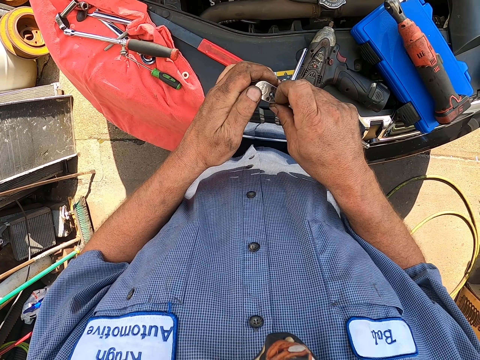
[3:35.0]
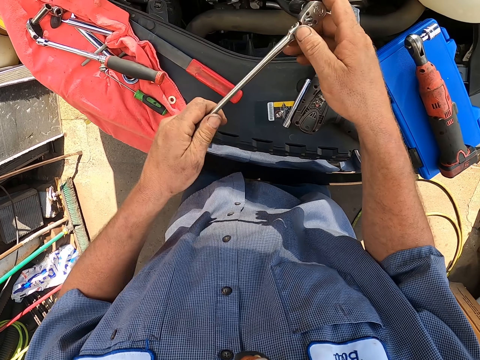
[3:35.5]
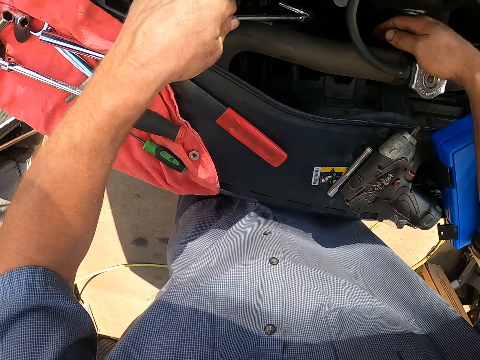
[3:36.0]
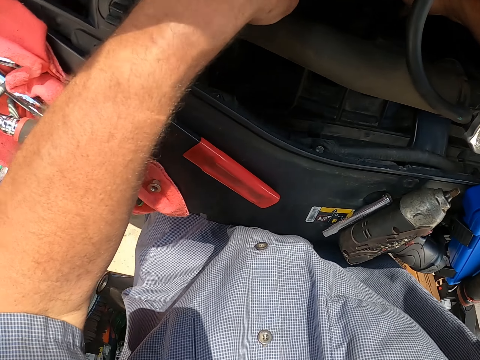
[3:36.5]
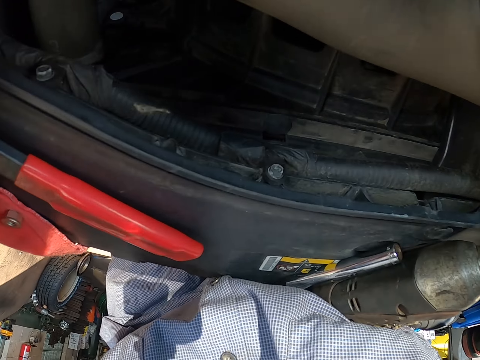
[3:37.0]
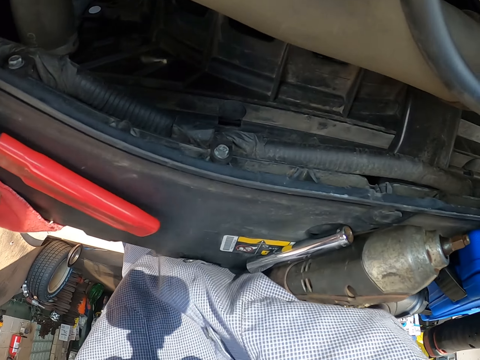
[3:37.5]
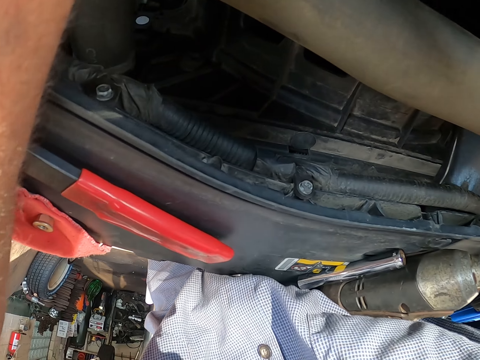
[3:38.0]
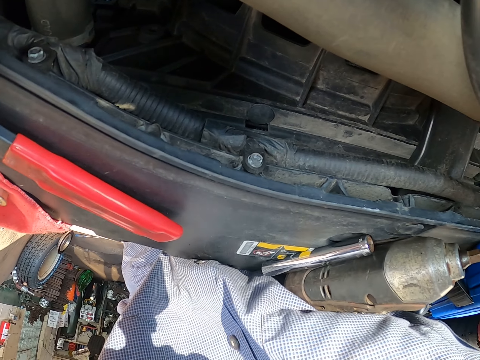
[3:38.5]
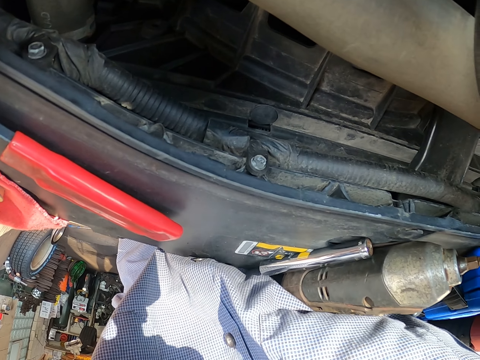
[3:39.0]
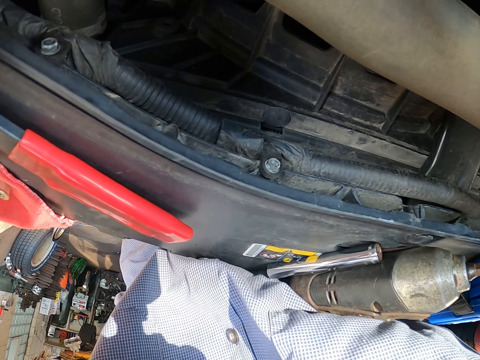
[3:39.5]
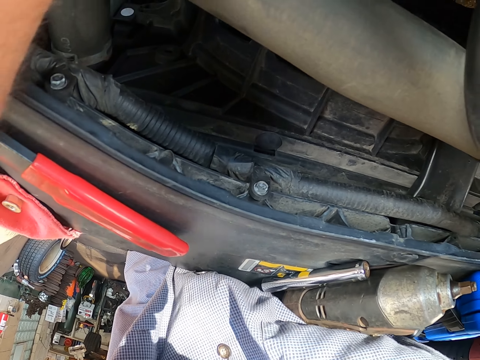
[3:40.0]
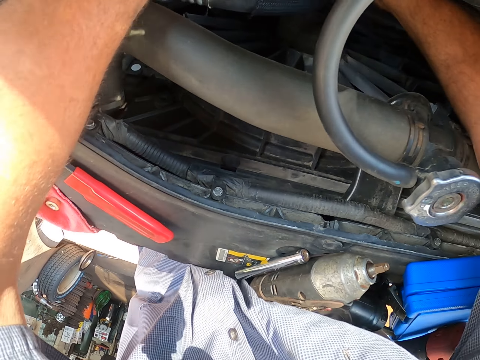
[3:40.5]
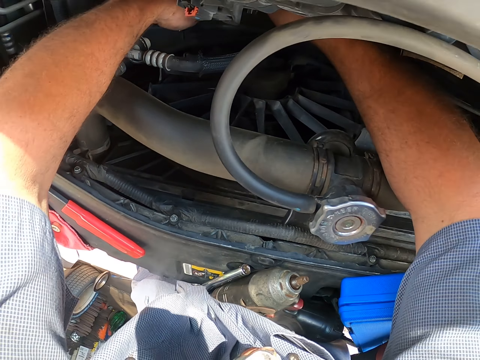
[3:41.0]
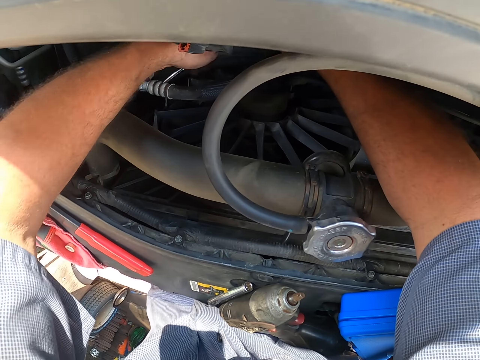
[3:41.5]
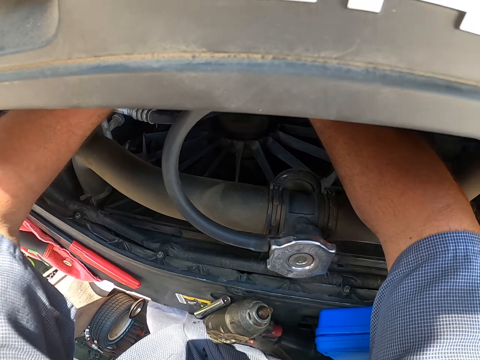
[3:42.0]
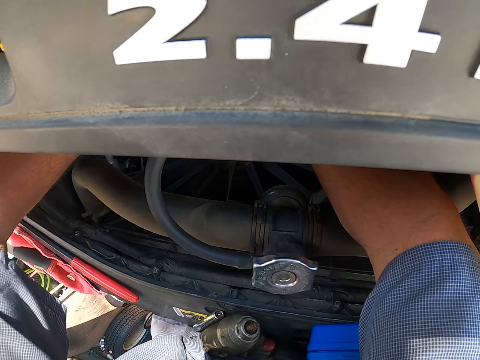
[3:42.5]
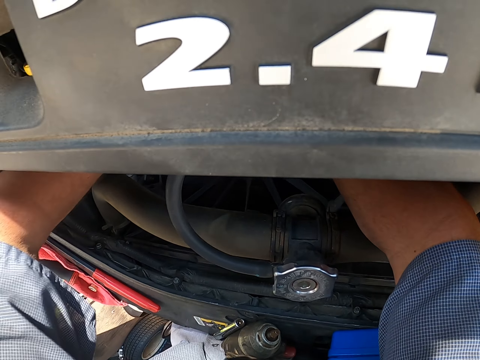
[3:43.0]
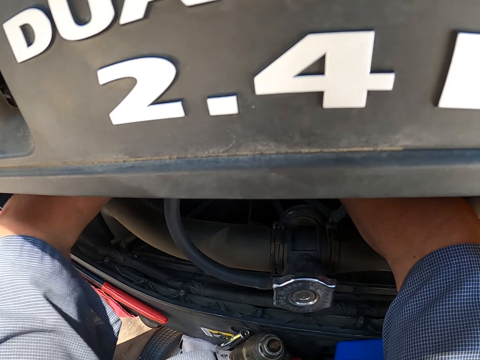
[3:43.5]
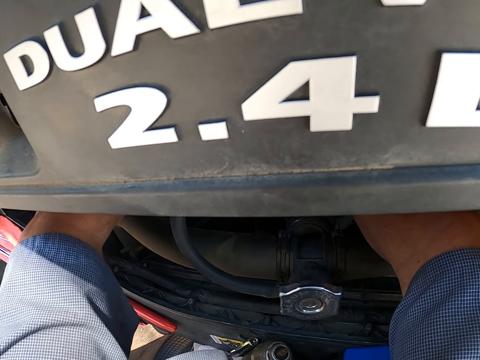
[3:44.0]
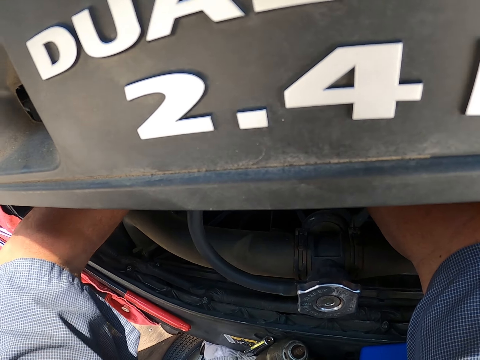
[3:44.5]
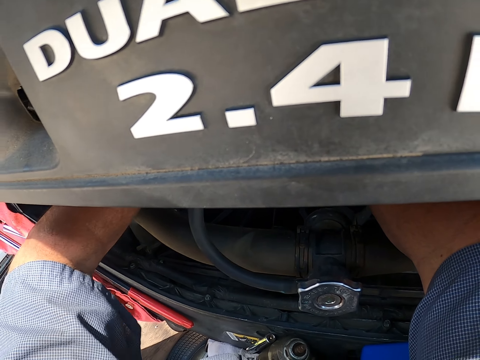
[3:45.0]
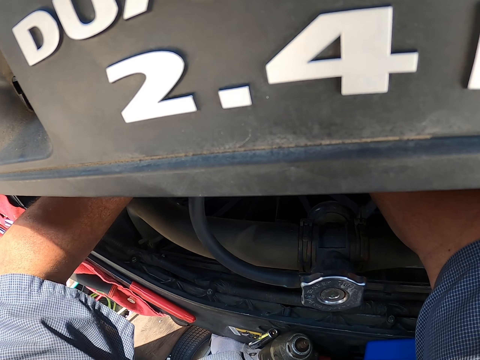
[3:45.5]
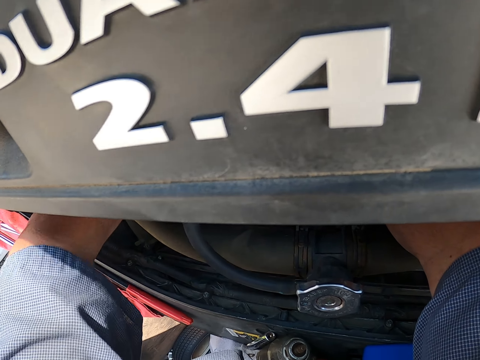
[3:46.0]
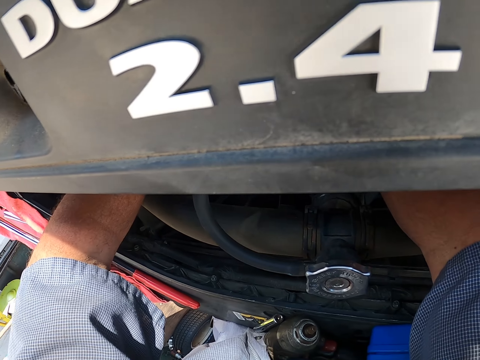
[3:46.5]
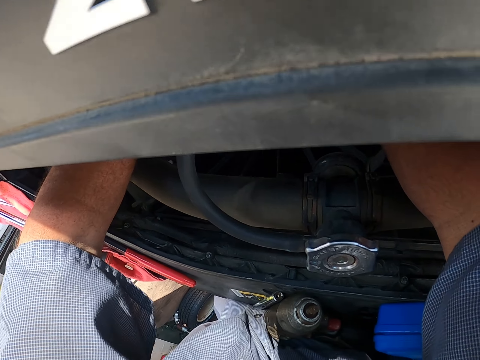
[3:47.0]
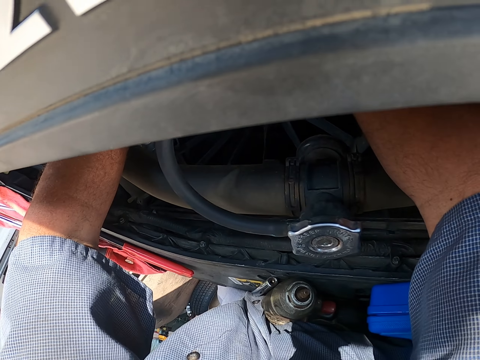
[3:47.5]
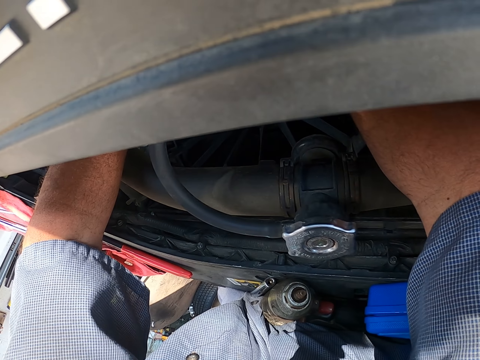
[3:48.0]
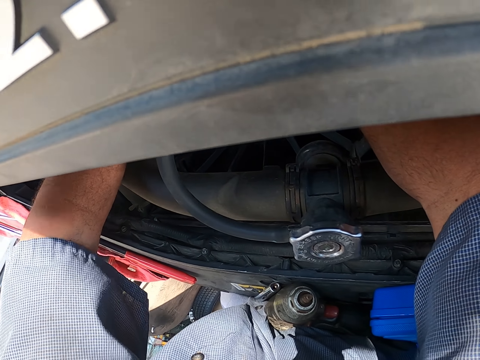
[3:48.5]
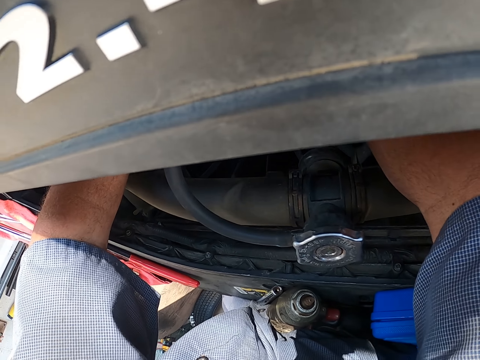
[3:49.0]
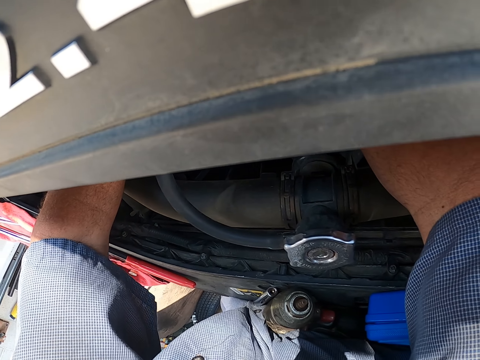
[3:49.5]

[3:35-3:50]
The camera wearer fixes the engine. They reach under the bonnet. They fasten a bolt under the vehicle bonnet.

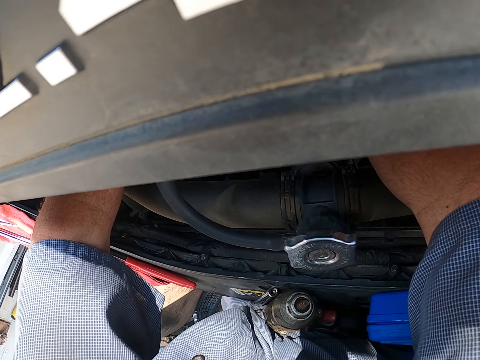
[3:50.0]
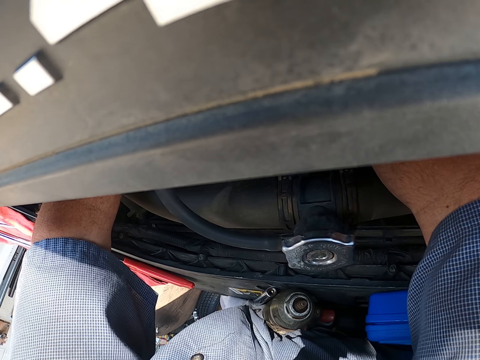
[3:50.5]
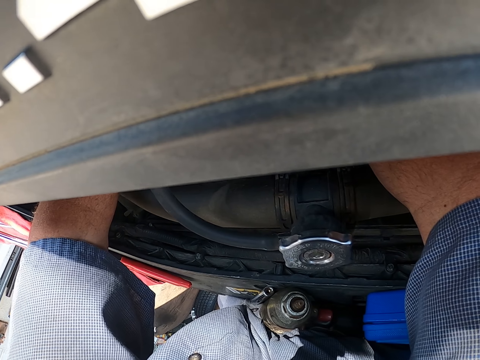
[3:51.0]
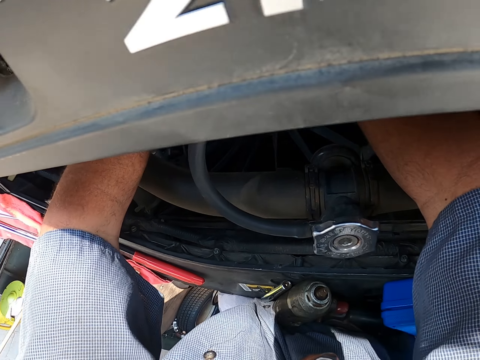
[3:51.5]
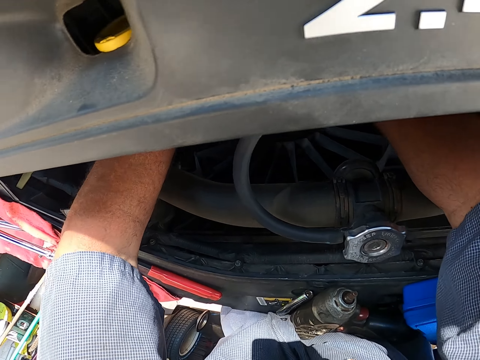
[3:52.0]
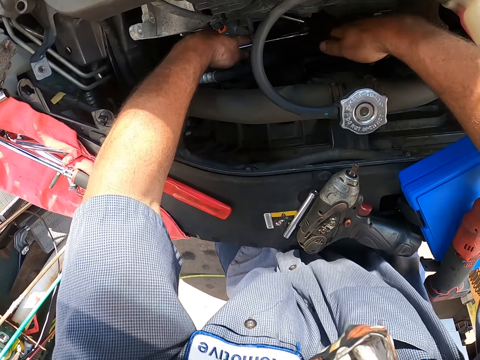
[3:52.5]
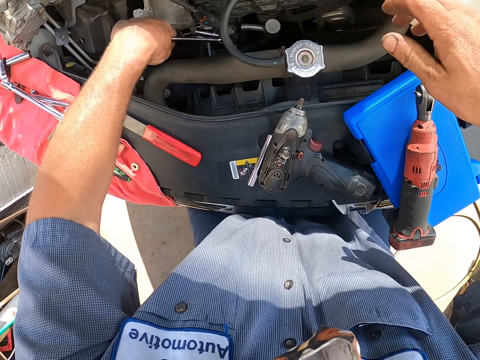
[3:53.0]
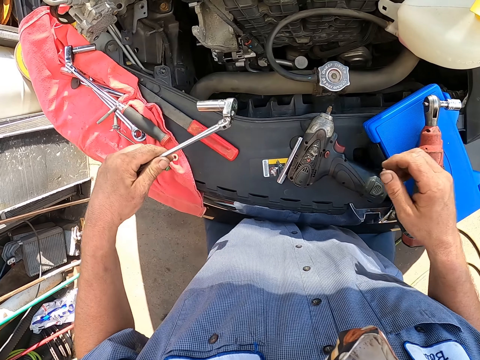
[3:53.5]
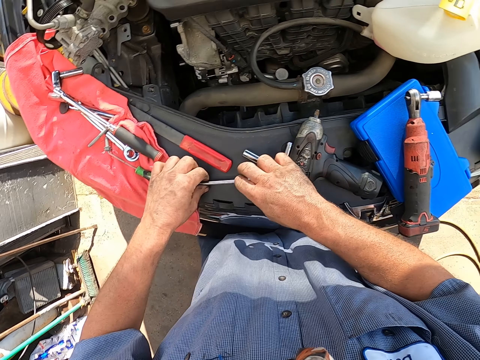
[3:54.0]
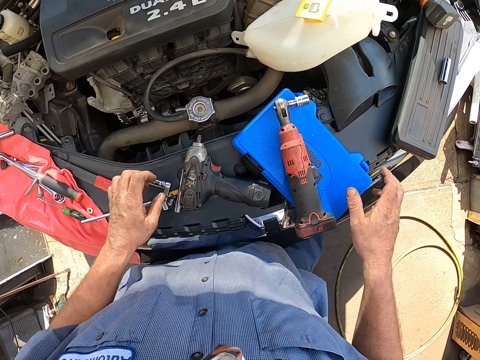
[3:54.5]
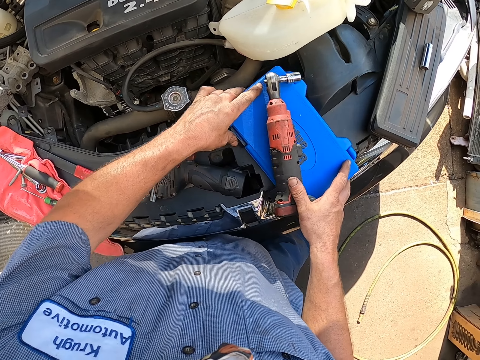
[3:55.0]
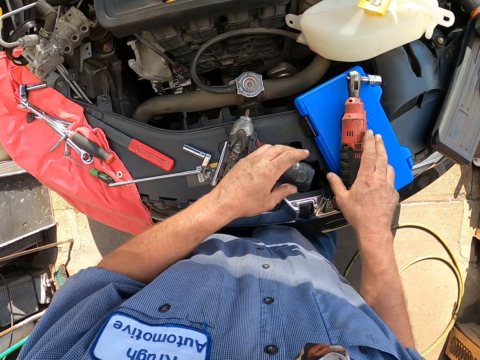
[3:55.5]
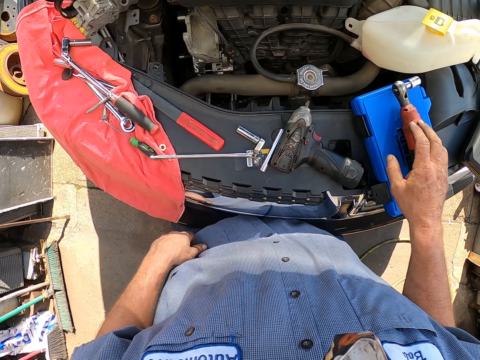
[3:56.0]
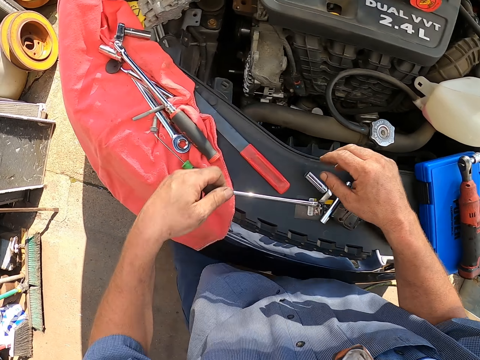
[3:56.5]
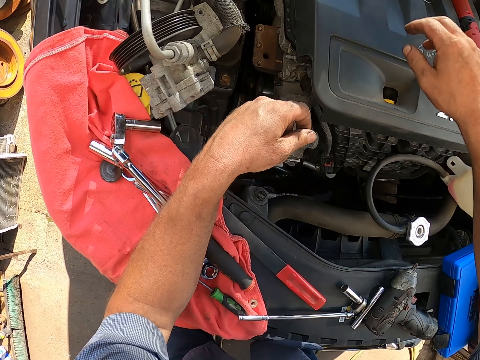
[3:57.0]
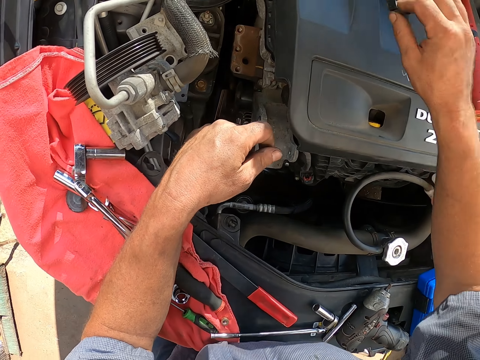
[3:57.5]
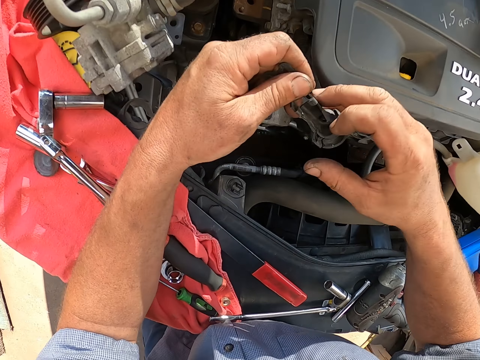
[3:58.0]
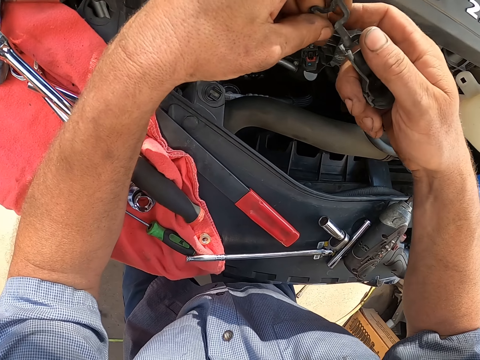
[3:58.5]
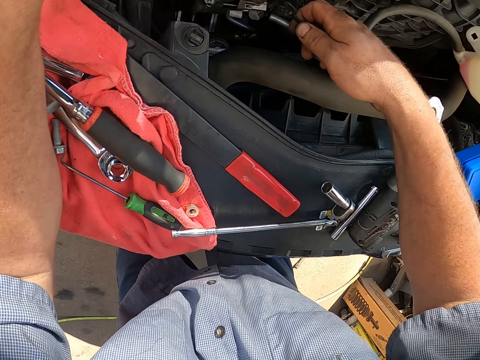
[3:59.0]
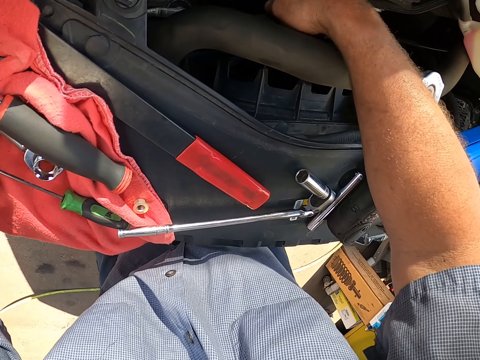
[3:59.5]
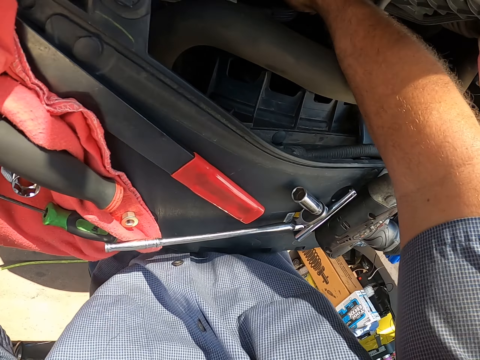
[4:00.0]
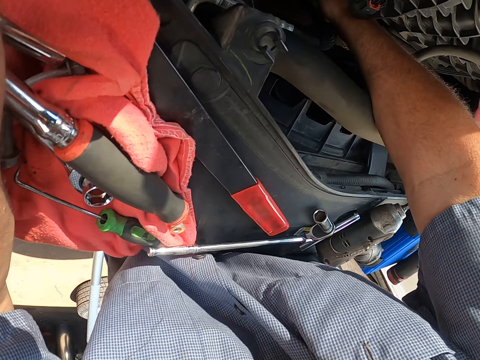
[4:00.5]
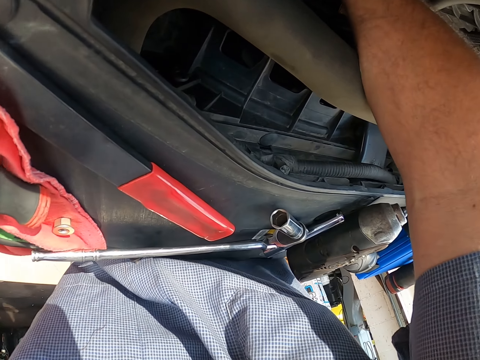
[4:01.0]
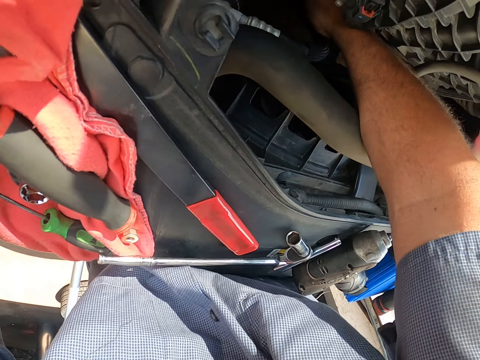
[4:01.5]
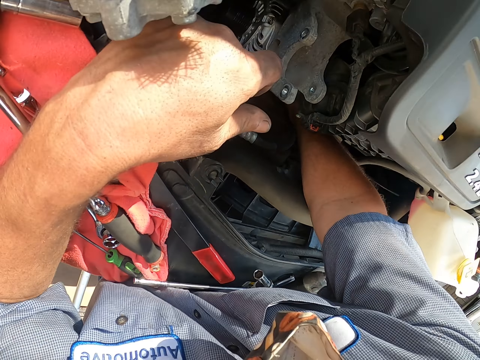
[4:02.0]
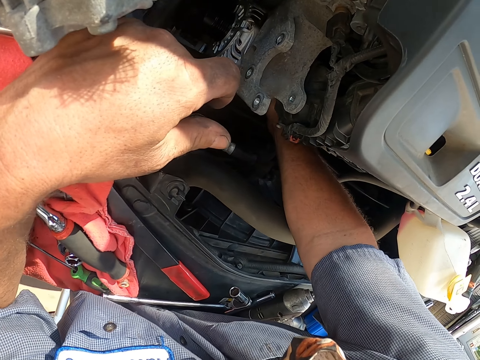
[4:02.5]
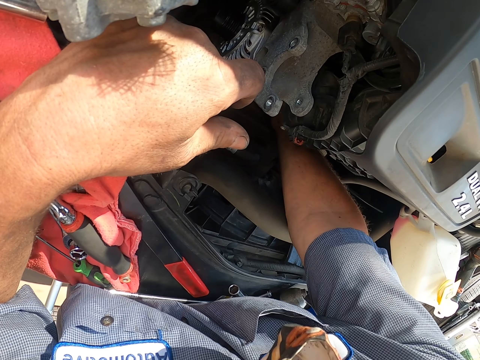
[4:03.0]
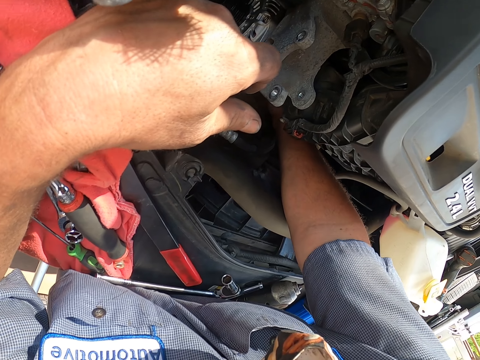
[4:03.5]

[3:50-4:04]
The camera wearer moves the hands away from the engine. They touch the torque wrench. They drop the torque wrench on the vehicle. They move the toolbox on the vehicle. They touch the wrench on the vehicle. They pull their pants. They rest a hand on the car. They take a part from the engine top. They hold the engine part with the other hand. They move the engine part. They fix the engine. They reach the part under the bonnet.
